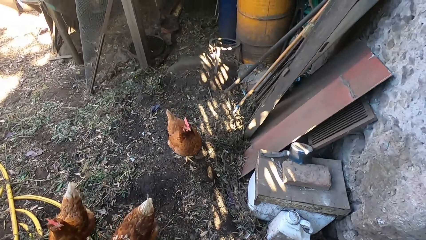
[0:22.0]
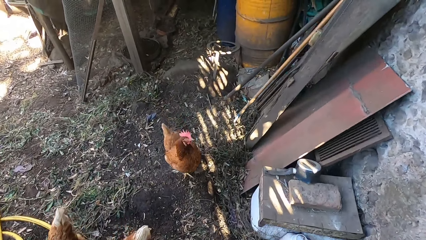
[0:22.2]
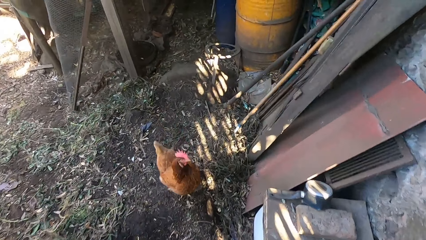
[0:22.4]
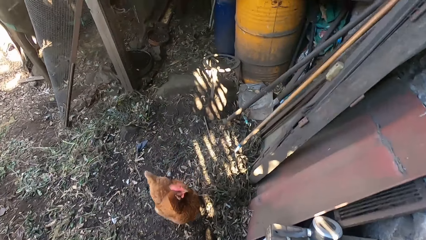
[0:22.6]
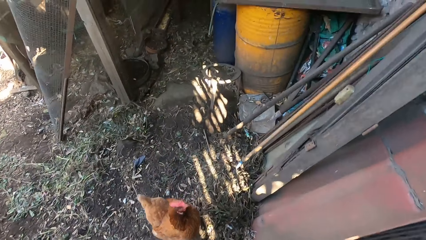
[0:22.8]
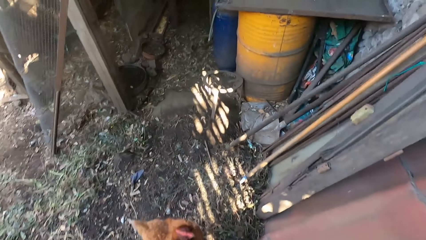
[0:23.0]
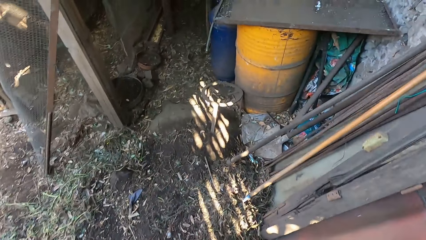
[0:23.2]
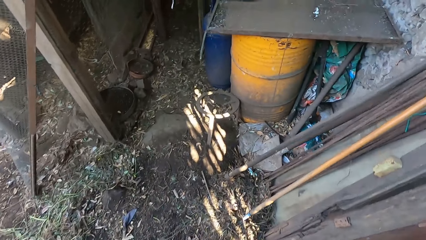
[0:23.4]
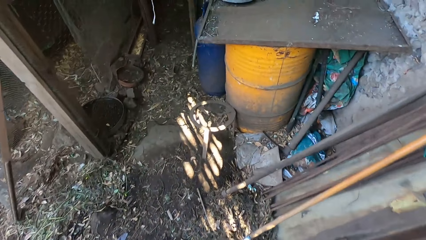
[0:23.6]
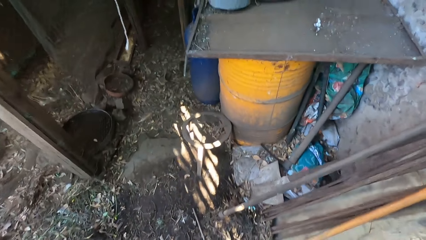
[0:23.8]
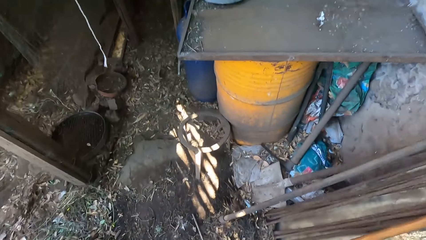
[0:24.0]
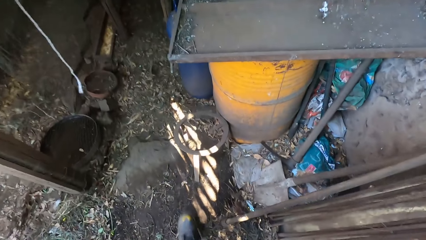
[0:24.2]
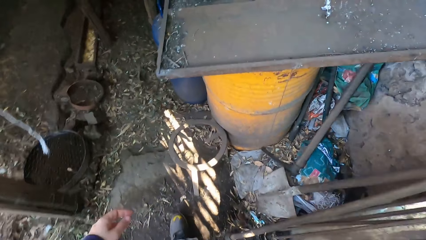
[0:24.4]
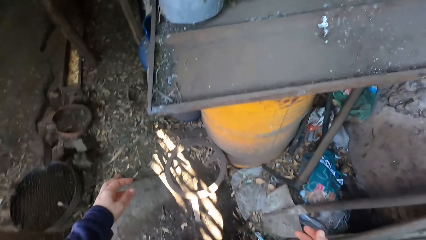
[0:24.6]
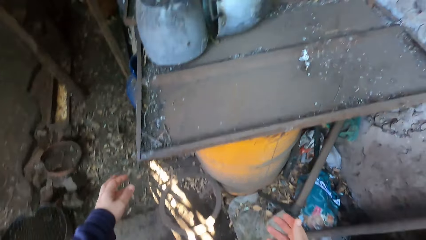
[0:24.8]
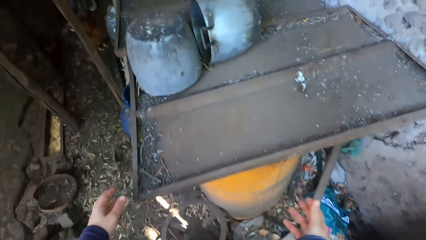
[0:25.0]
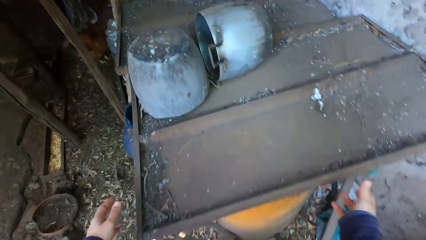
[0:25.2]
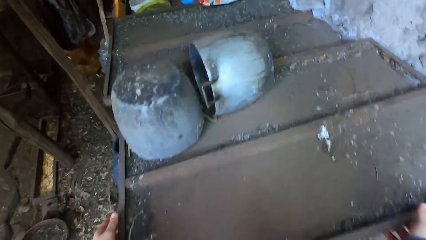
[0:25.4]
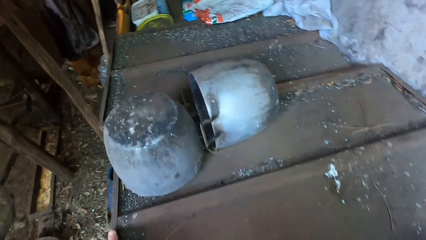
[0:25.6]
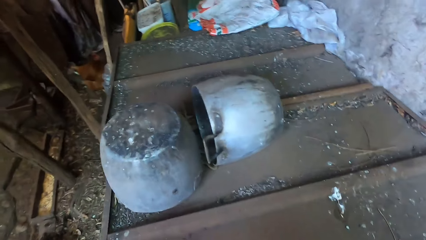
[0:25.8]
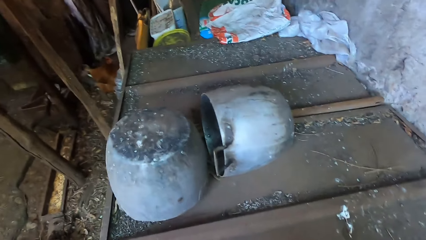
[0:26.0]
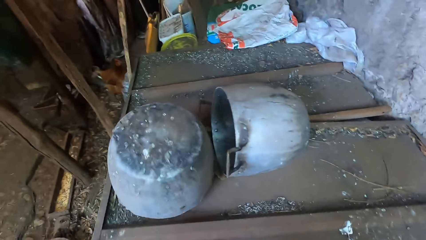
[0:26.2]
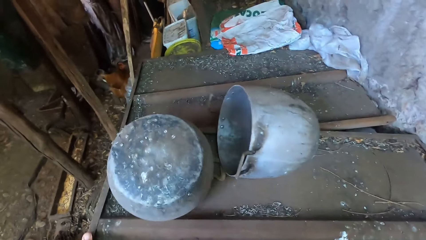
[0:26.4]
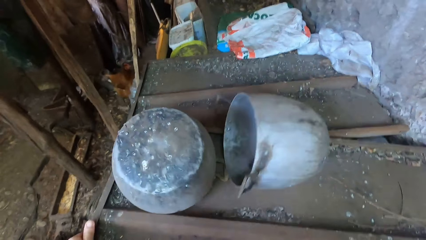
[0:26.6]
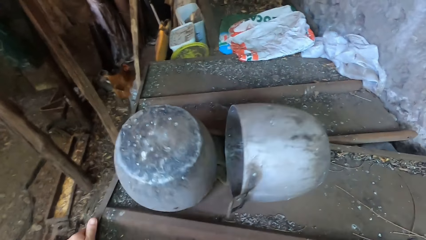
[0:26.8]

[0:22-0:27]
The camera wearer walks around. They open a drum with both hands. They pick up a big tray.

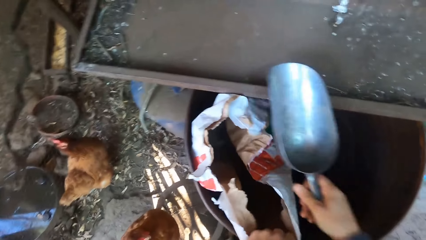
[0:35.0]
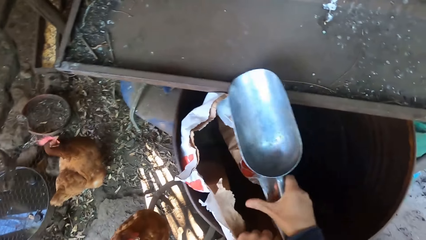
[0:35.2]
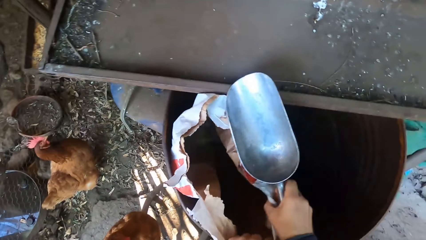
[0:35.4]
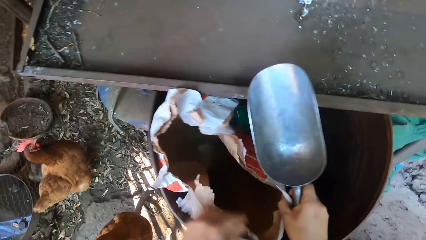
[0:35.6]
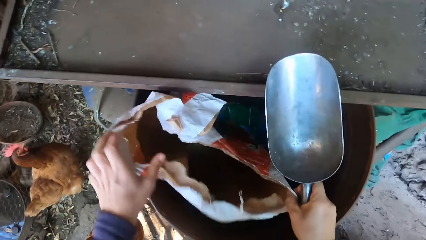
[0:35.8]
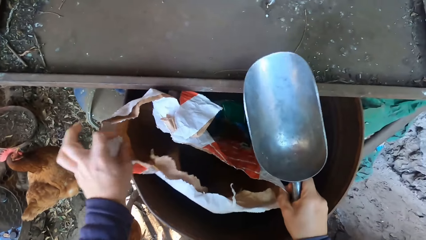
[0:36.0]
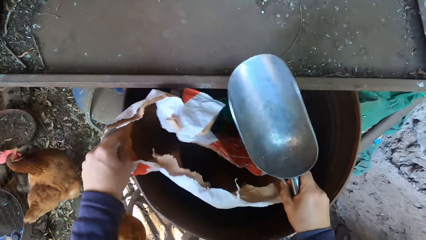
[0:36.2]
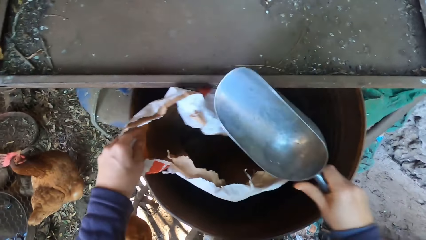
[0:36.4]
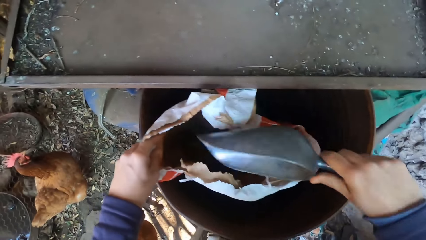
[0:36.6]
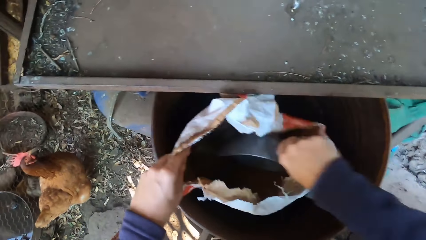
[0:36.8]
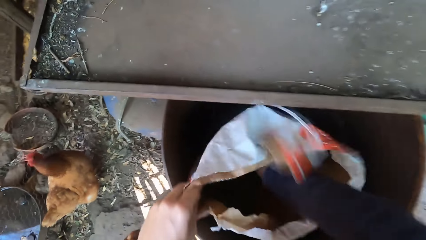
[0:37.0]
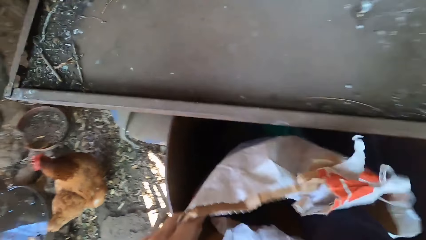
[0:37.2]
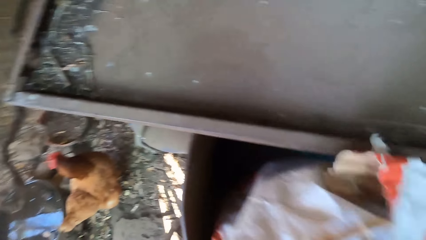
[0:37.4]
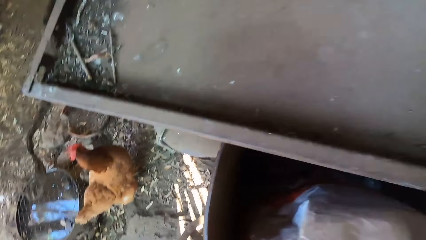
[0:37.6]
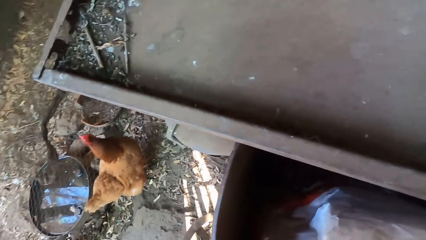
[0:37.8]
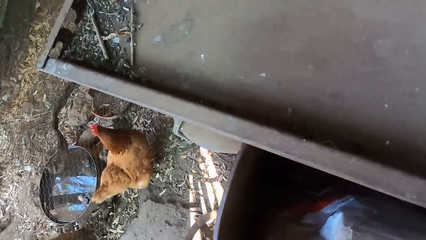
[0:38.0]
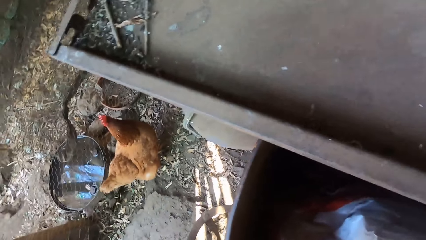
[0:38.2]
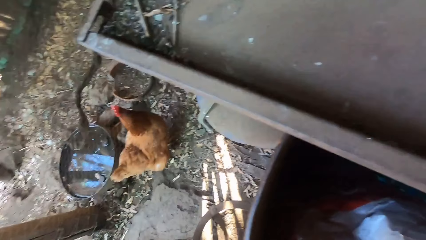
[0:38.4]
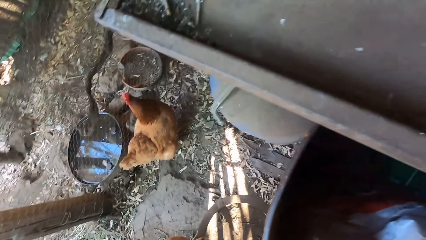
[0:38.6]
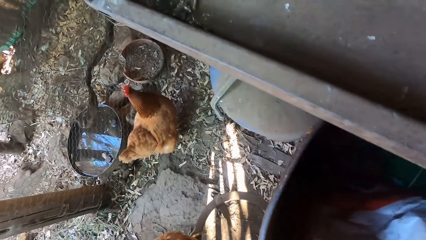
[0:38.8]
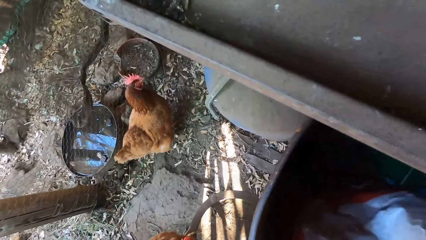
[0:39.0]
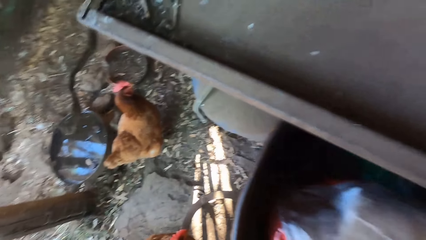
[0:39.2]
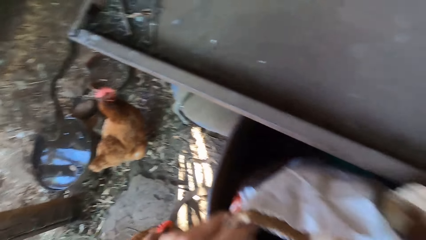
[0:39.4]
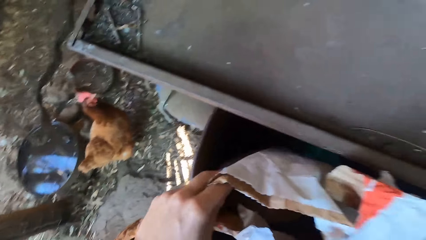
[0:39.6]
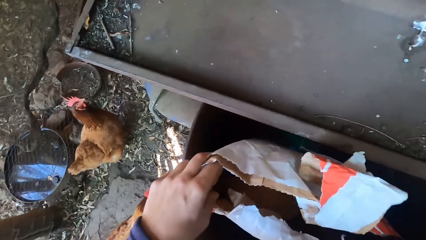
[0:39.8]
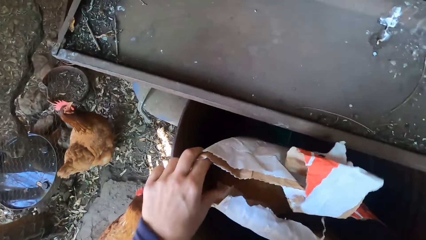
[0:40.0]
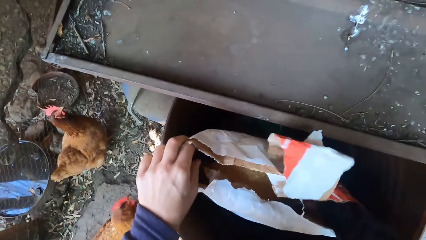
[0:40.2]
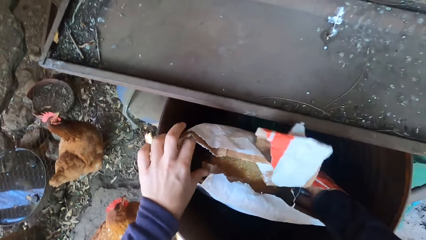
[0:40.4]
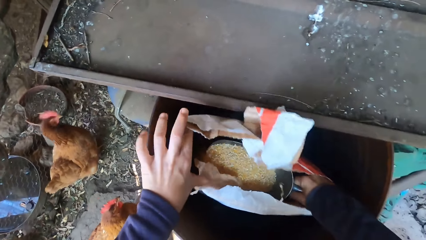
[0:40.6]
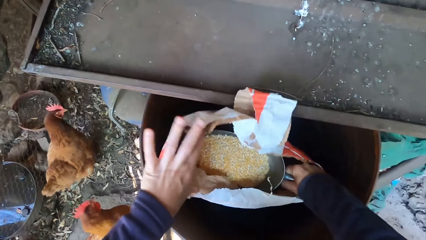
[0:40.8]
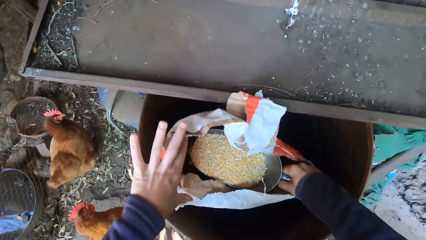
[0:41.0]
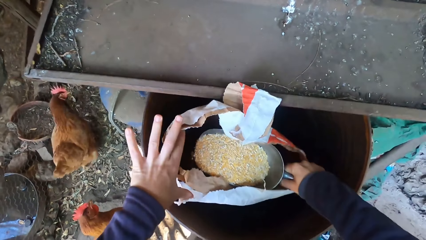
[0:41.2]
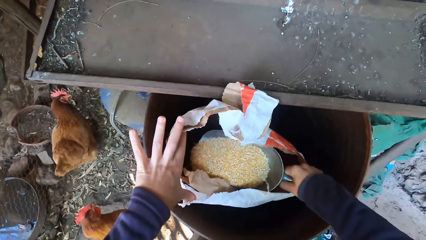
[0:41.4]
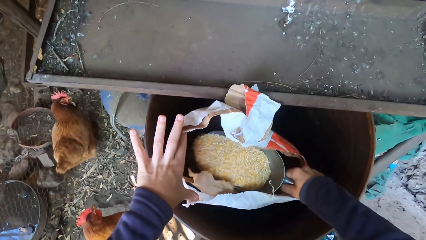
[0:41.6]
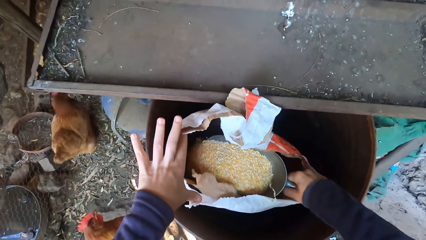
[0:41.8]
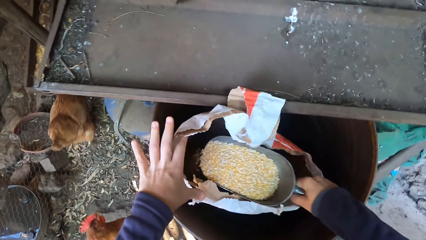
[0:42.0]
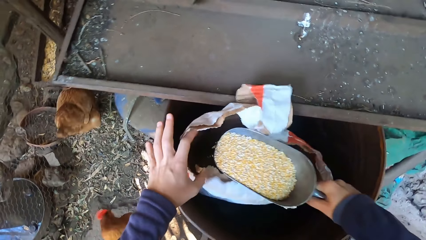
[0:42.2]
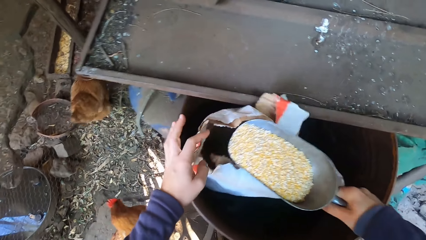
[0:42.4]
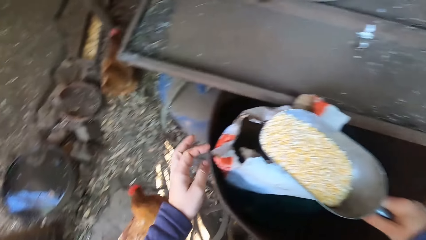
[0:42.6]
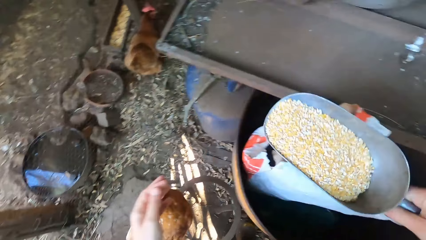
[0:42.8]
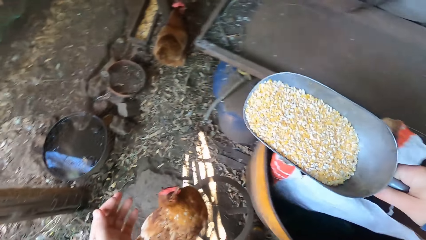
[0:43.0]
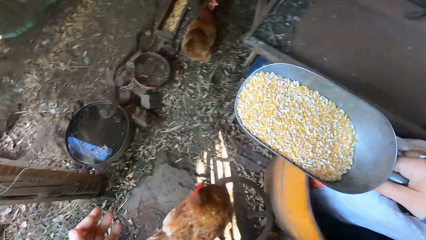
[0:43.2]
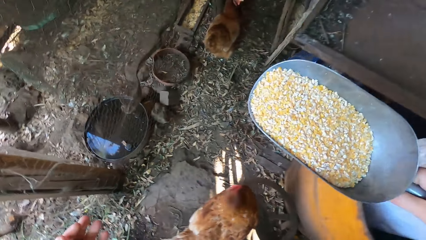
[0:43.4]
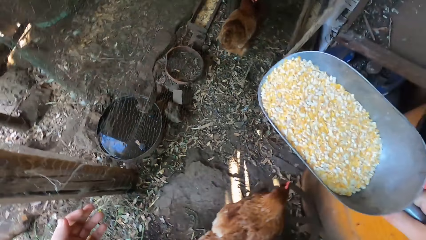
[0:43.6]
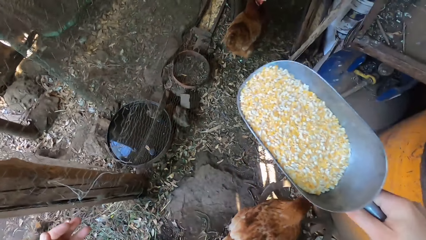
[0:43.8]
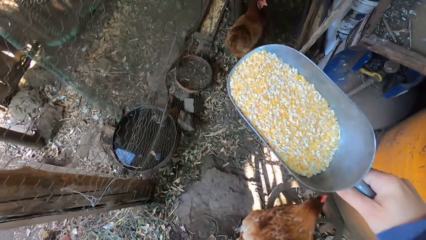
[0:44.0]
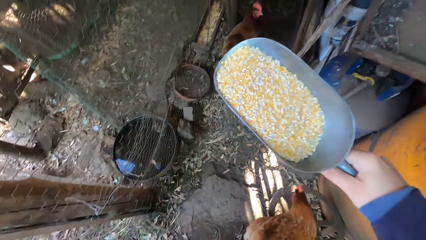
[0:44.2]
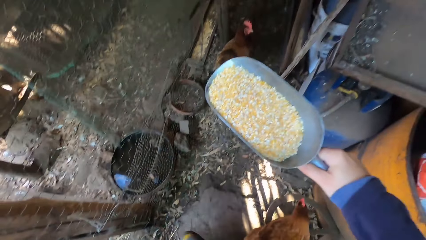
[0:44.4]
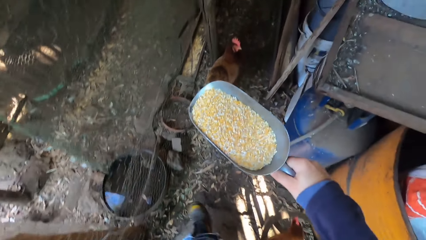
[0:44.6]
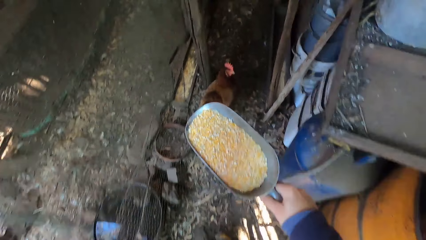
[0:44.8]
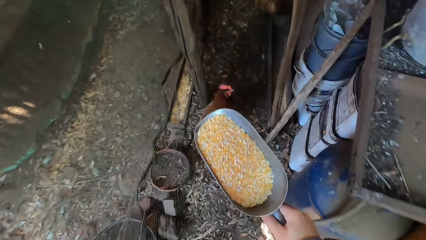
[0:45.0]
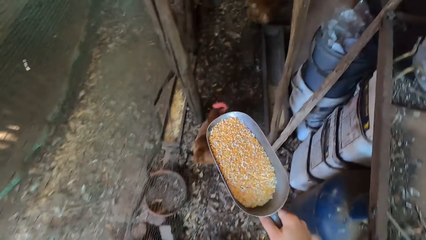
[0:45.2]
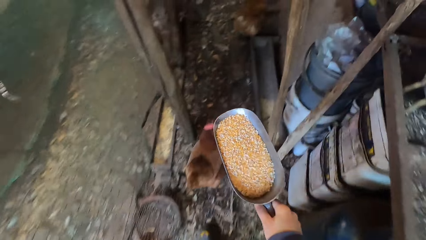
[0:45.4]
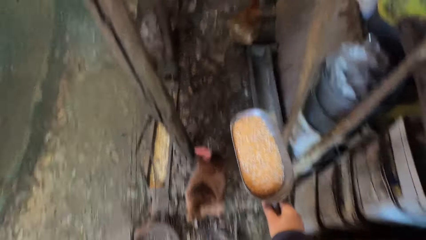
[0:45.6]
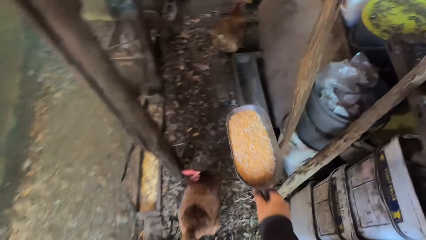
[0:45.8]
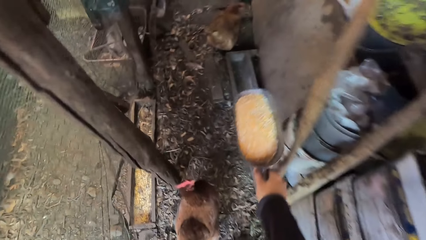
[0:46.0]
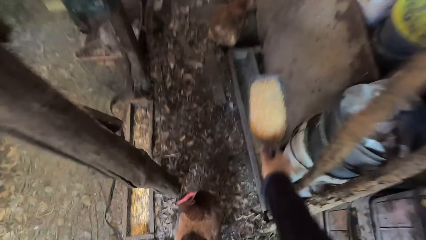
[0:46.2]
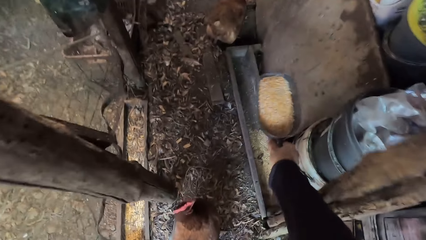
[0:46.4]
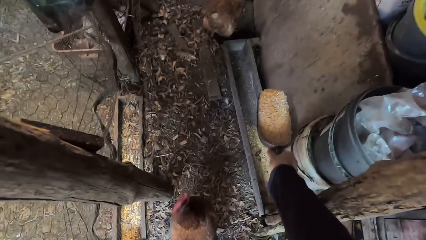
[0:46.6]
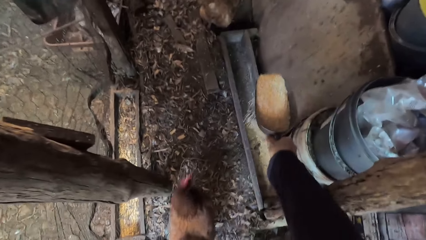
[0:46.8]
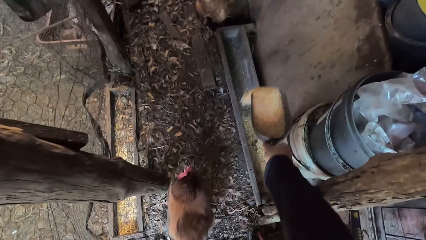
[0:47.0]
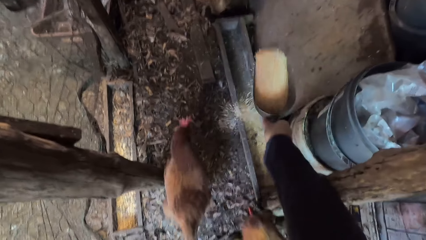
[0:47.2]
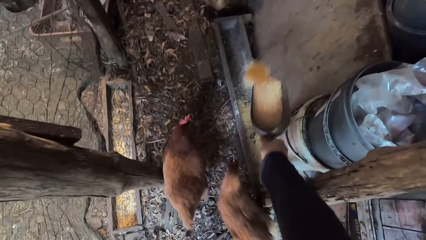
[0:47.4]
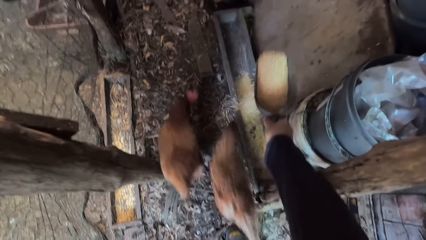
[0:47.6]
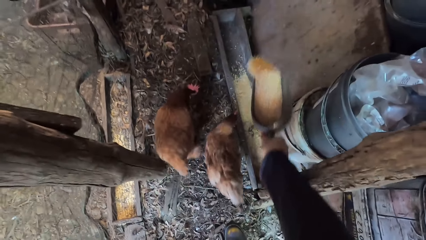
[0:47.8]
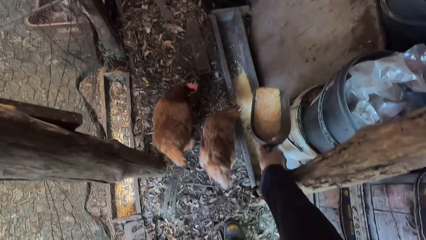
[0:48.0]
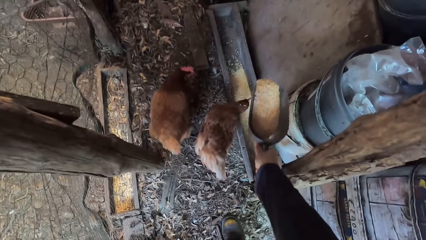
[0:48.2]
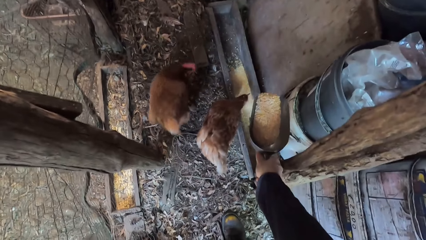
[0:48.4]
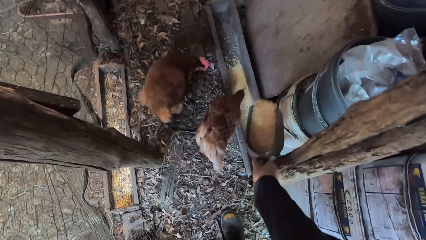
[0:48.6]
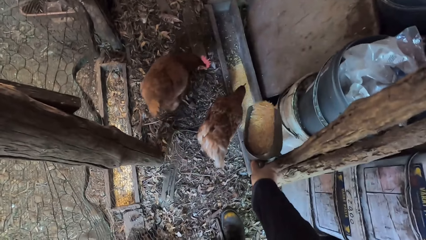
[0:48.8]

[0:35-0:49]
The camera wearer picks up a cereal scoop. He enters the scoop in a paper. He scoops poultry feed from the sack bag with a scooping spoon in his right hand. He opens the paper and scoops animal feed. He reduces the animal feed. He pours the poultry feed into a feeding trough with the scooping spoon in his right hand.
